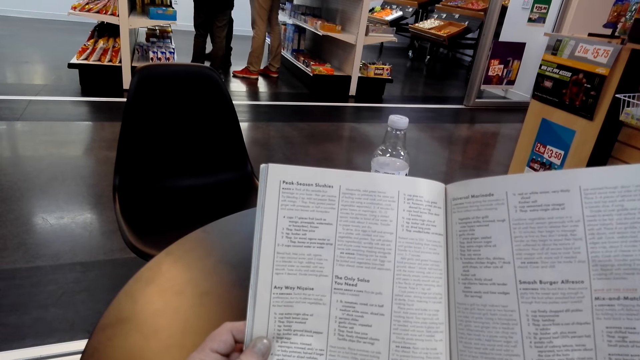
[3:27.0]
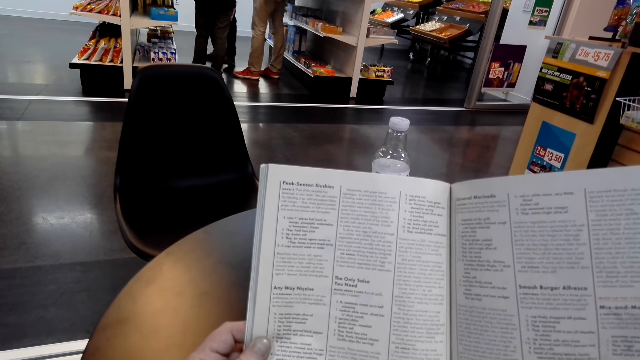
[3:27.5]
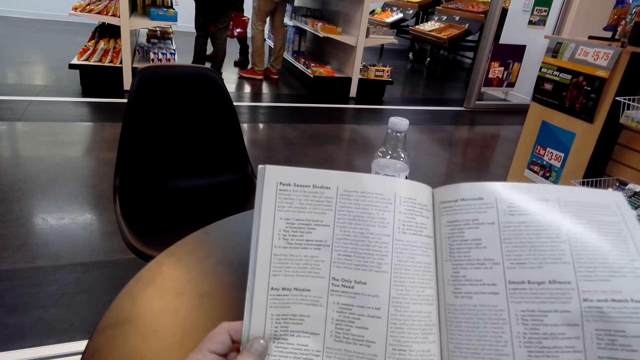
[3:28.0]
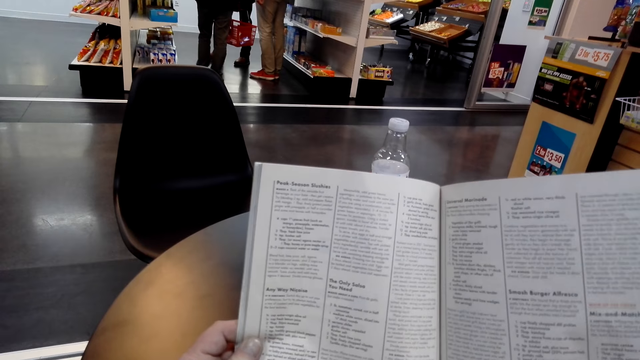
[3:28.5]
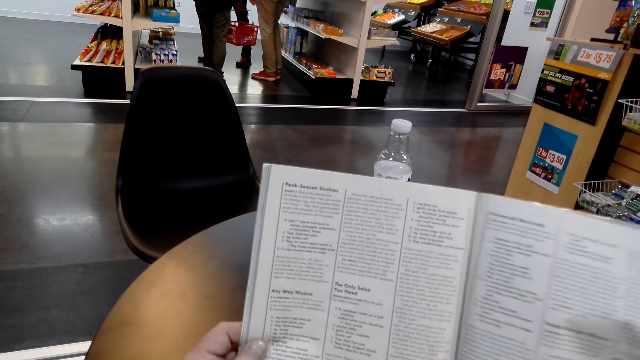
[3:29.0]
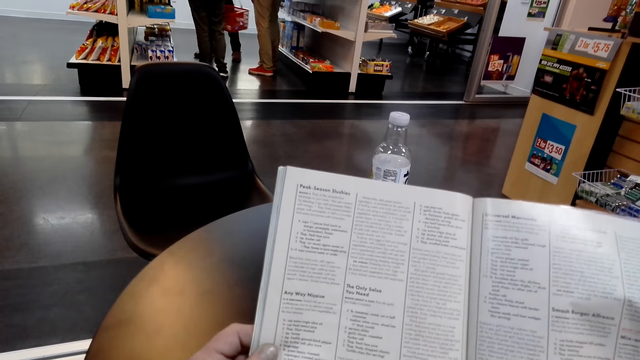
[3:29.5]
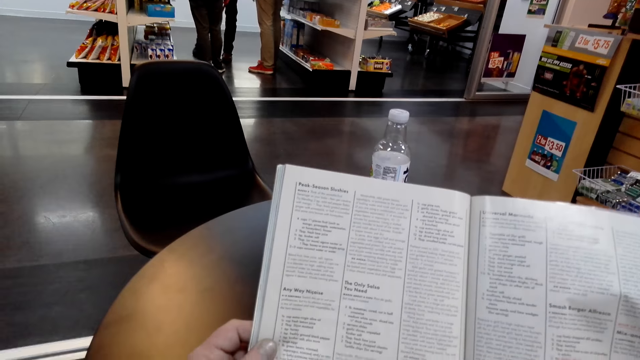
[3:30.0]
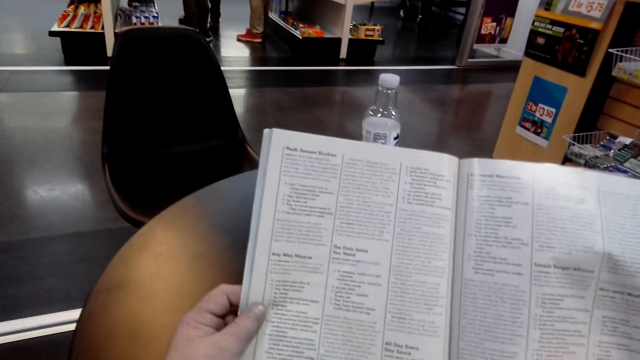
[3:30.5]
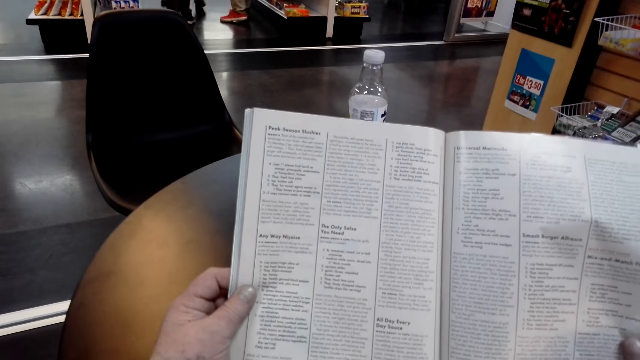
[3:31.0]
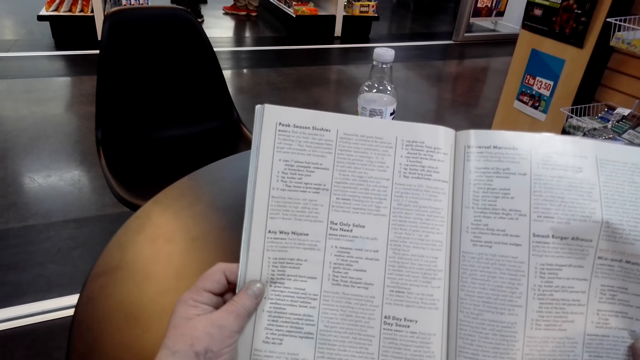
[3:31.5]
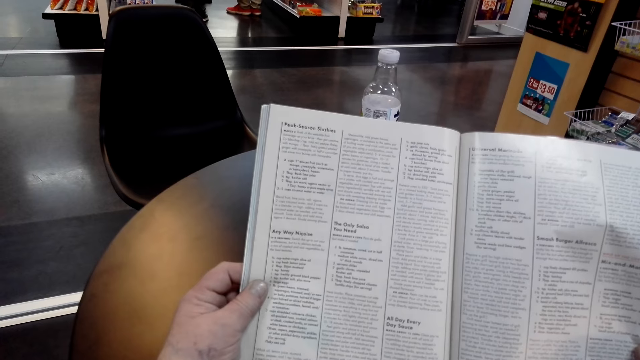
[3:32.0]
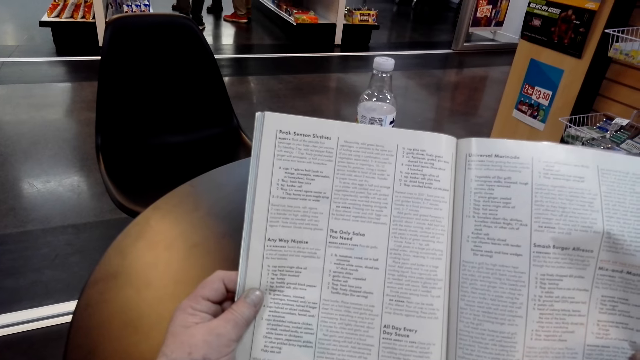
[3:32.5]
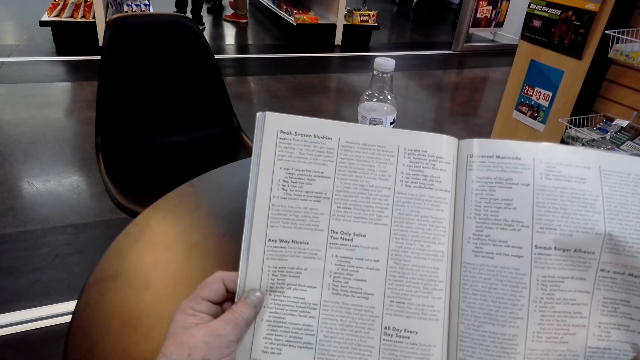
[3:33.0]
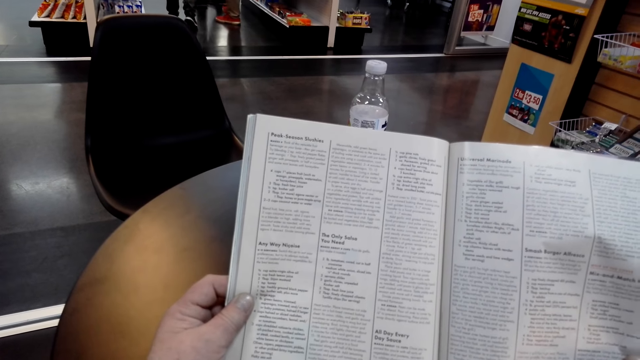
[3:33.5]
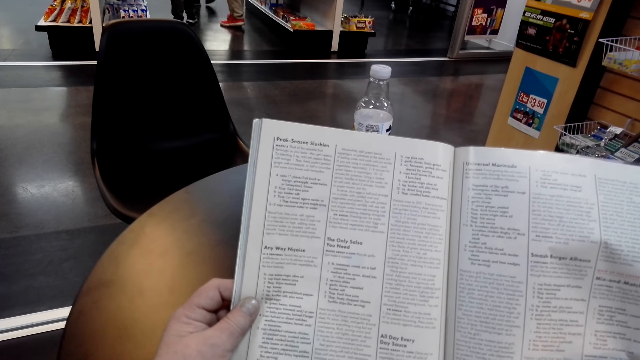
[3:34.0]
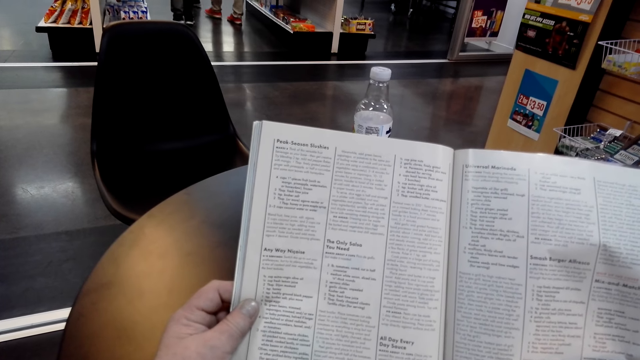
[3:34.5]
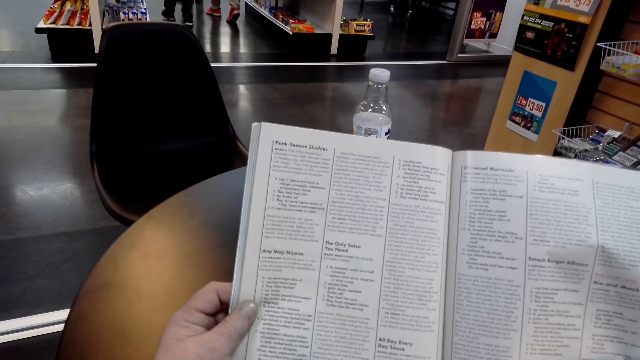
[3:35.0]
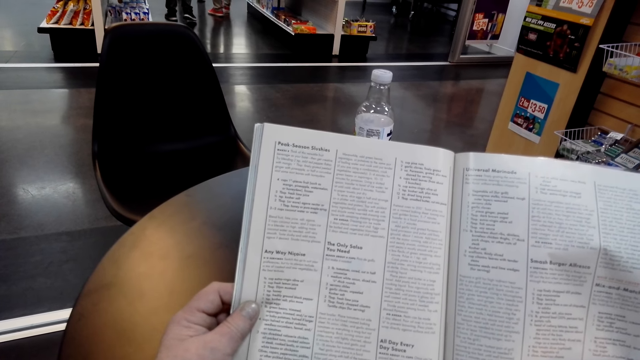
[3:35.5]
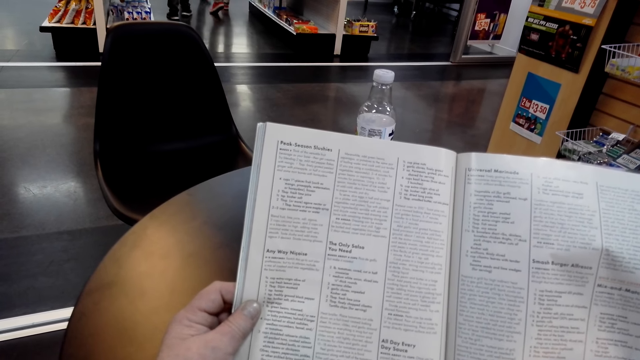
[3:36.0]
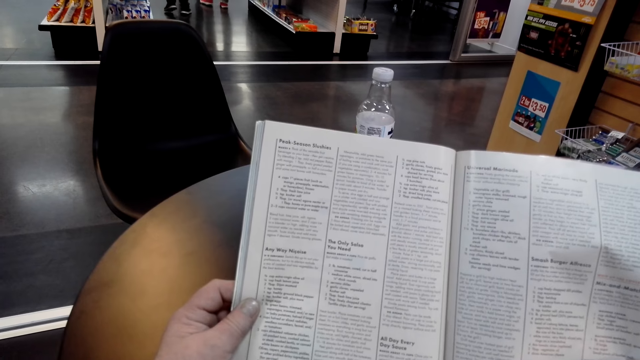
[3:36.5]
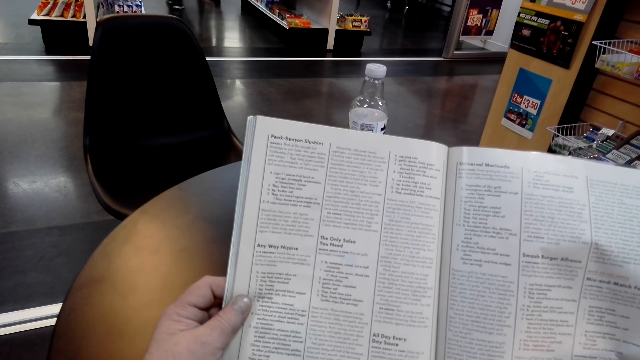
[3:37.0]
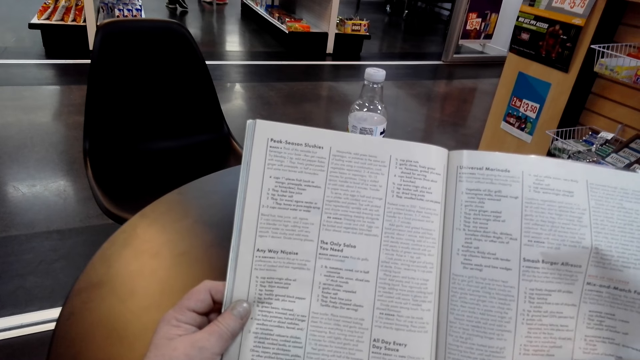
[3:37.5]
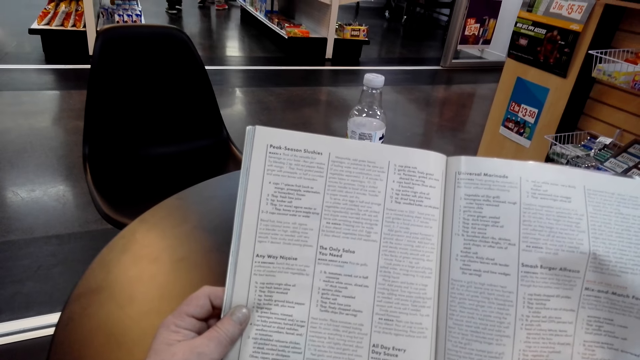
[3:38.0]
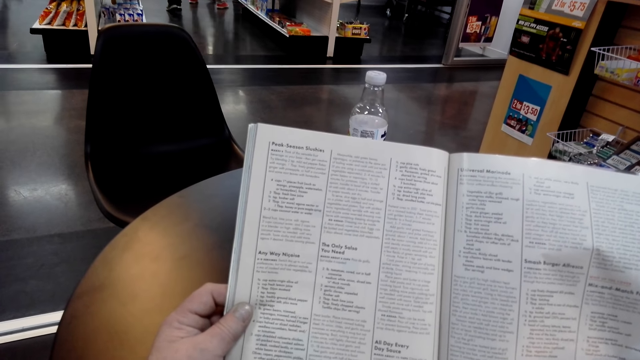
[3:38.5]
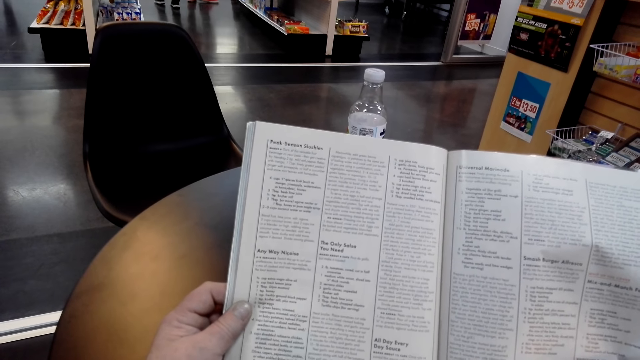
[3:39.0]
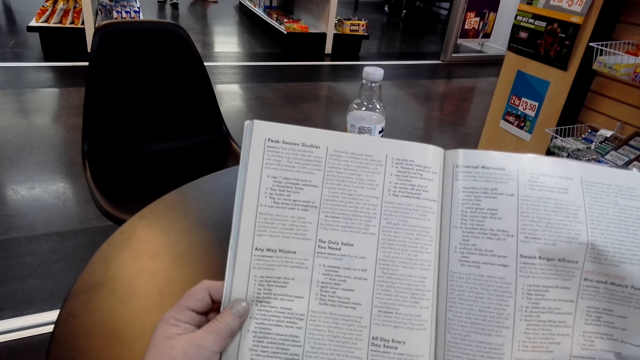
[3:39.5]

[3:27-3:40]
A man moves a basket. The camera wearer looks at a book. Another man walks. The first man walks. Another man walks. The camera wearer looks at the book.

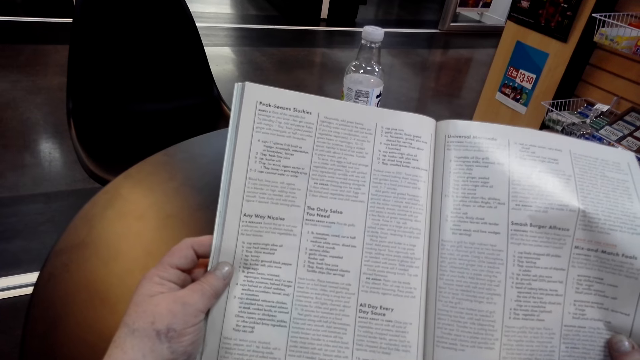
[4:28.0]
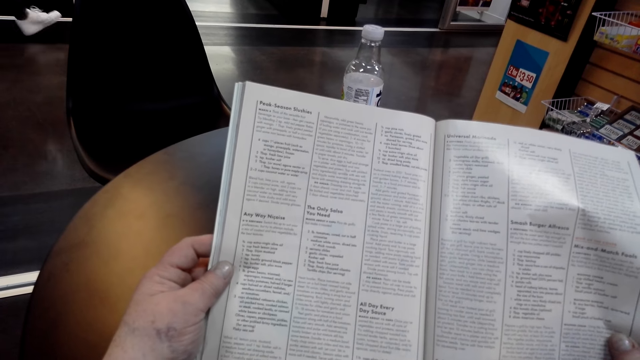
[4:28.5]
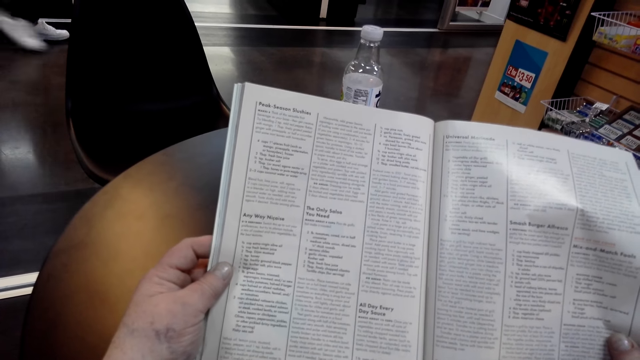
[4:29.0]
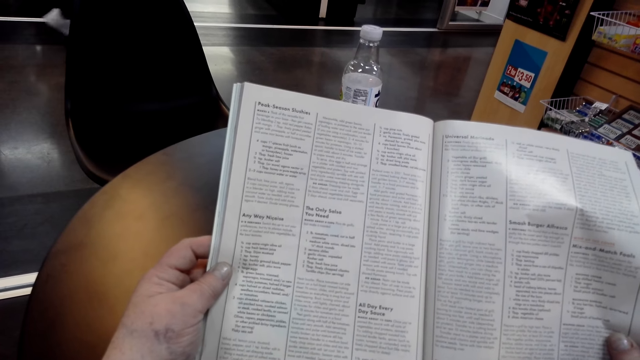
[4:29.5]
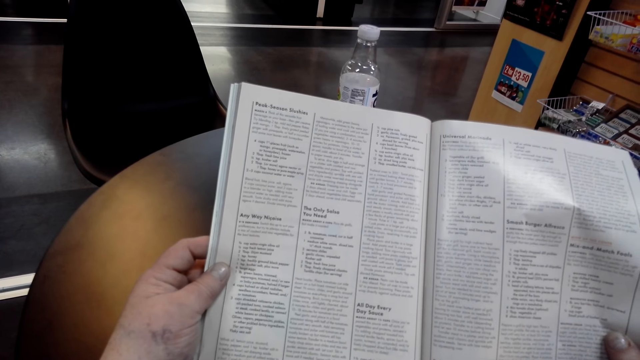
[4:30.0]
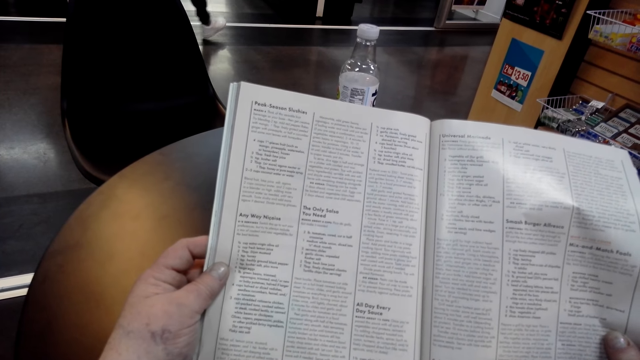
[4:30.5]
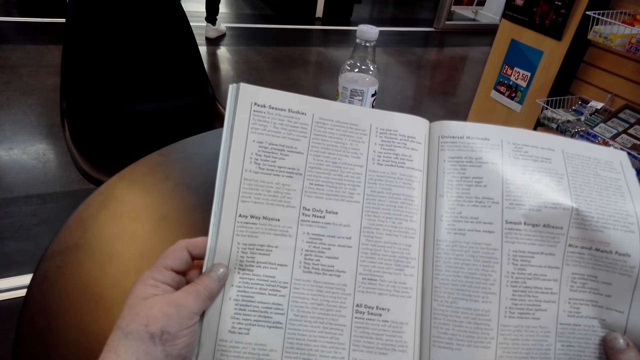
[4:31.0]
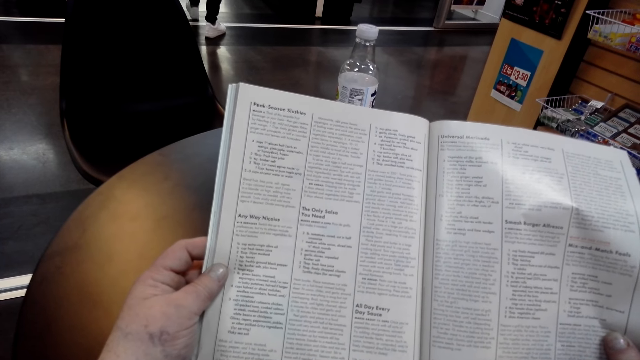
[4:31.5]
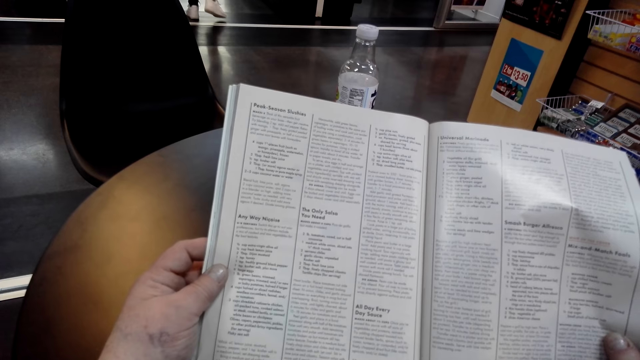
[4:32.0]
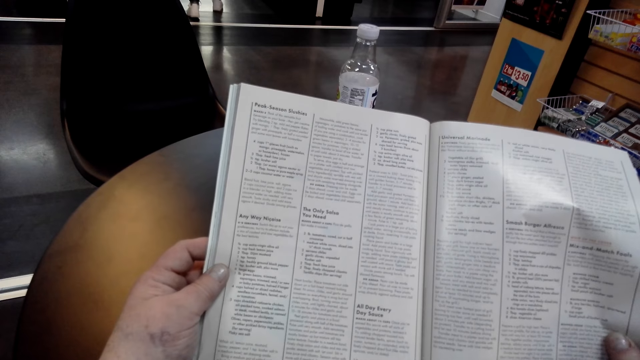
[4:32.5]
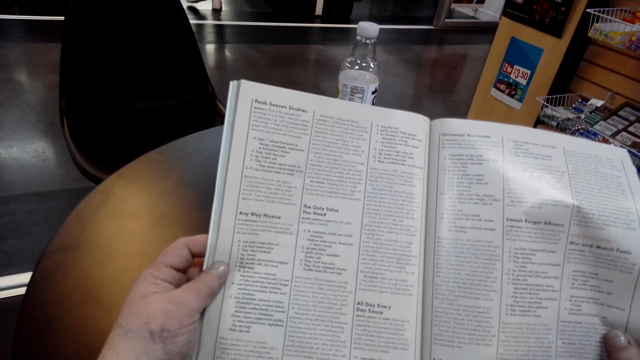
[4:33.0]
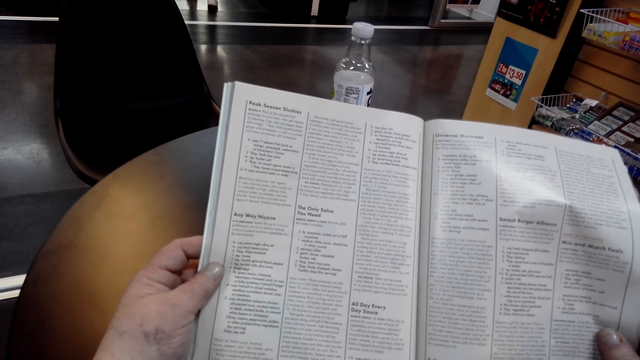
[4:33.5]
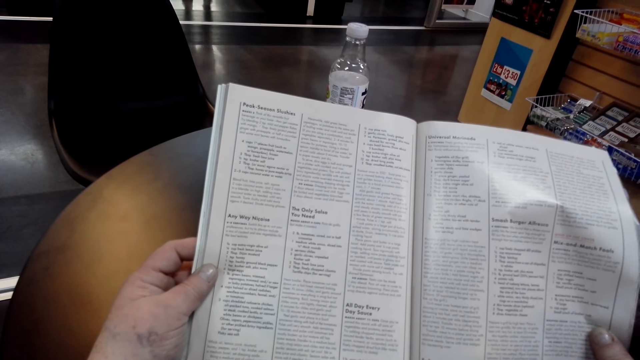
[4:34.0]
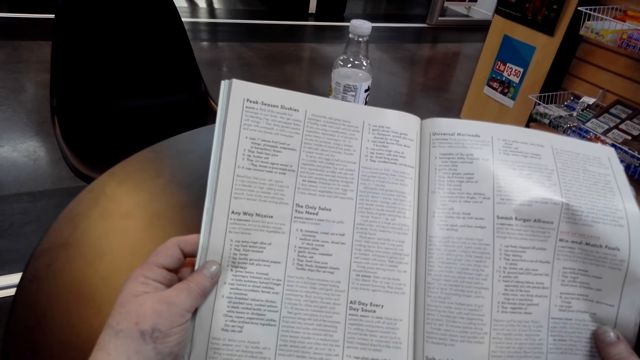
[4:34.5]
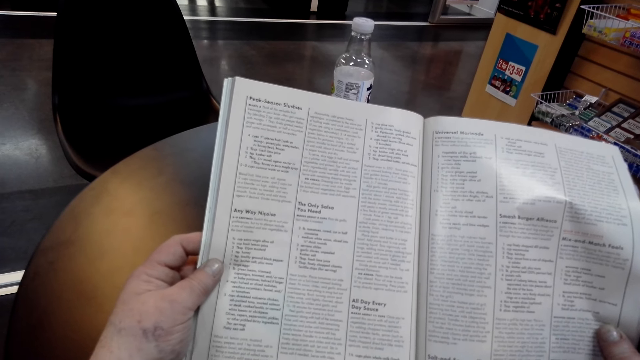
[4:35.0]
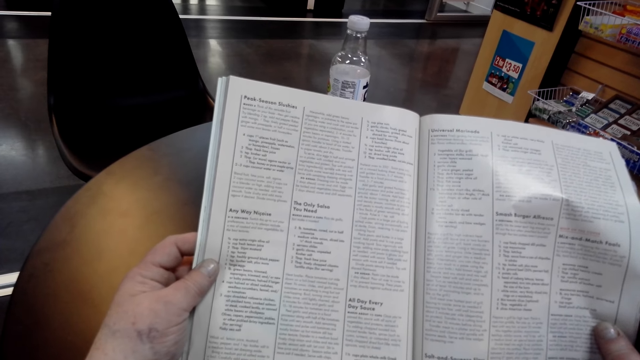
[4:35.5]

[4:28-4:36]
A woman walks. The camera wearer looks at a book.
